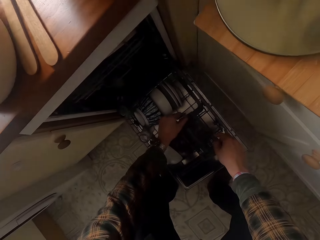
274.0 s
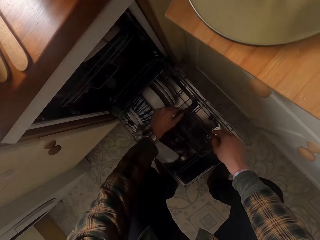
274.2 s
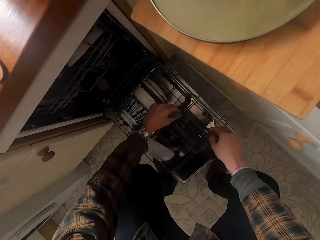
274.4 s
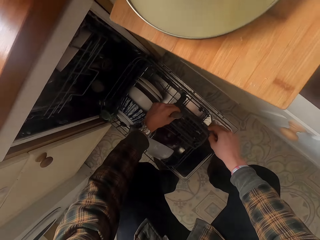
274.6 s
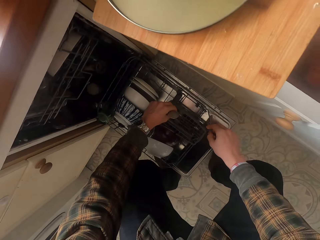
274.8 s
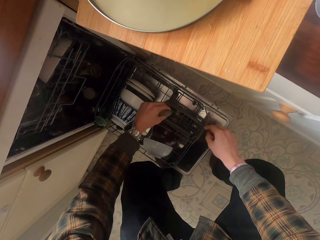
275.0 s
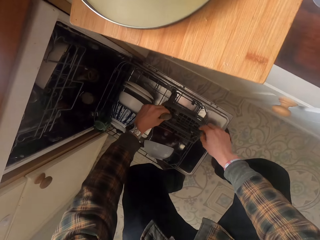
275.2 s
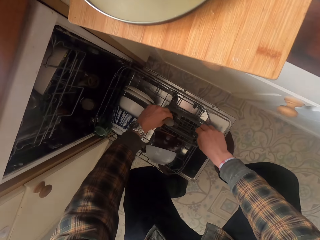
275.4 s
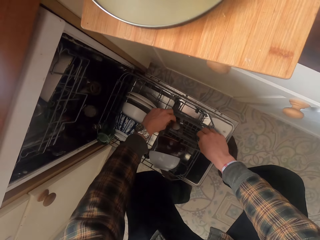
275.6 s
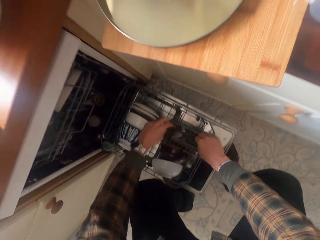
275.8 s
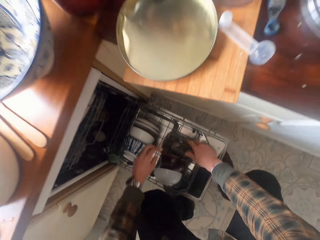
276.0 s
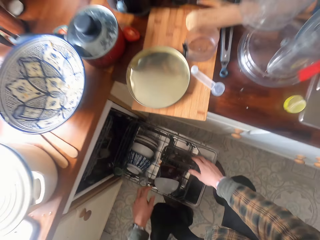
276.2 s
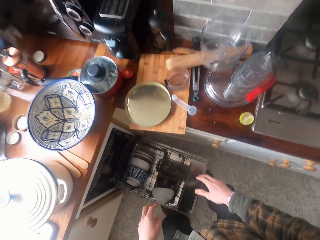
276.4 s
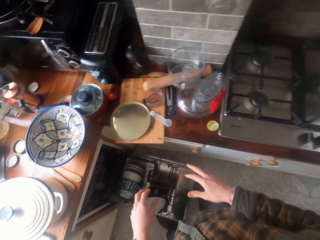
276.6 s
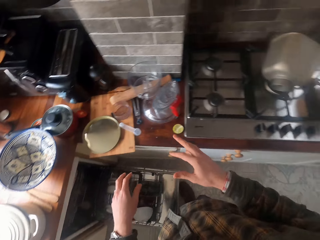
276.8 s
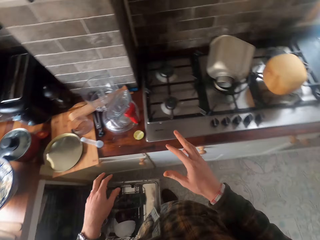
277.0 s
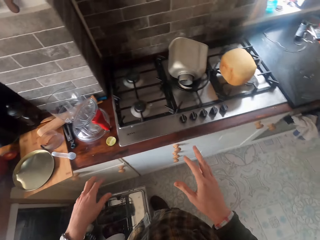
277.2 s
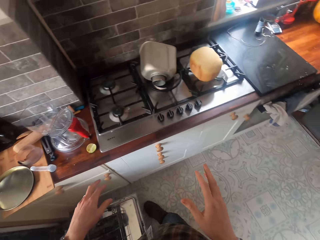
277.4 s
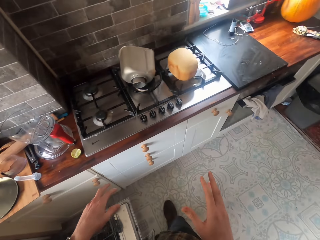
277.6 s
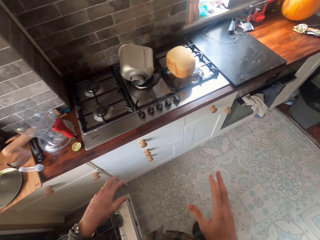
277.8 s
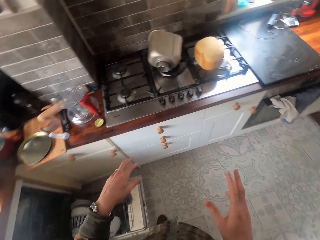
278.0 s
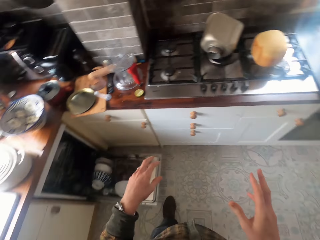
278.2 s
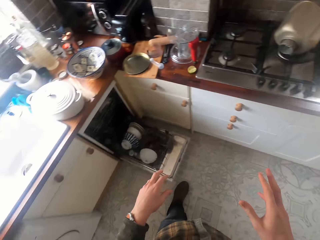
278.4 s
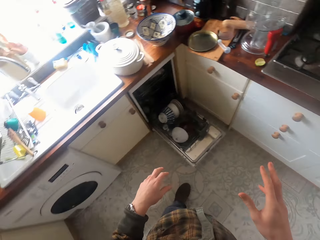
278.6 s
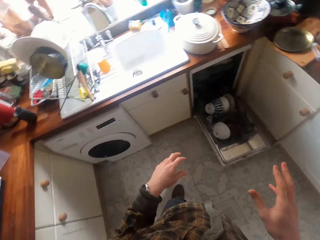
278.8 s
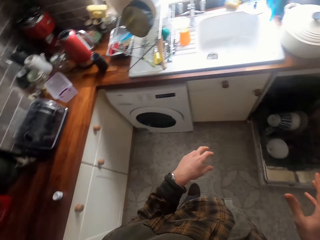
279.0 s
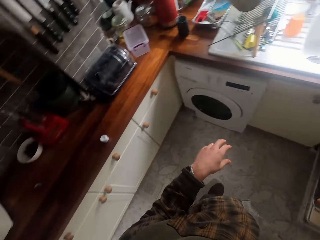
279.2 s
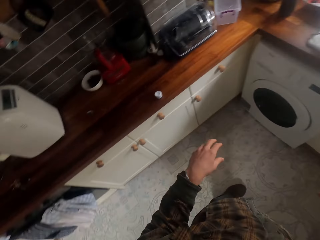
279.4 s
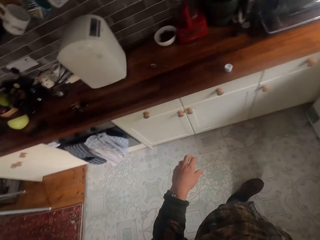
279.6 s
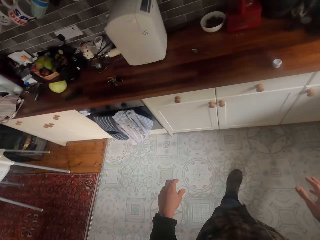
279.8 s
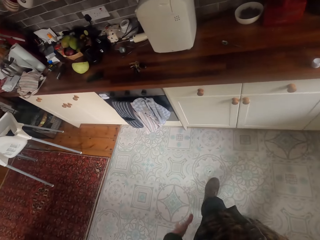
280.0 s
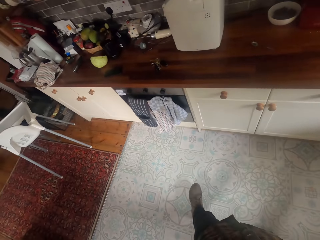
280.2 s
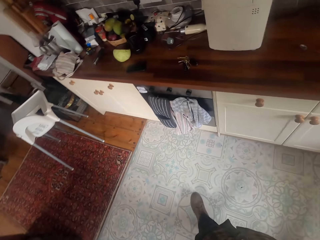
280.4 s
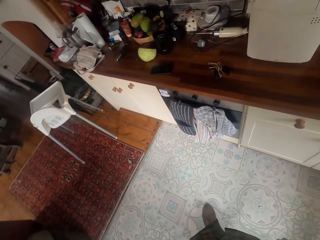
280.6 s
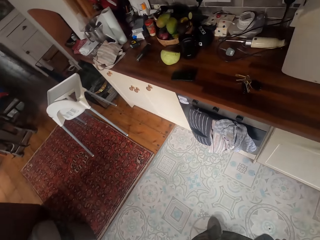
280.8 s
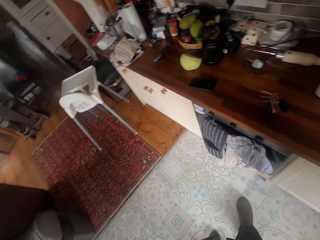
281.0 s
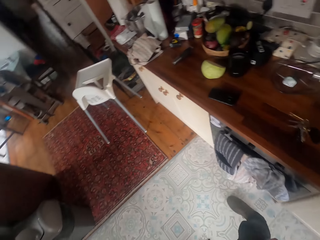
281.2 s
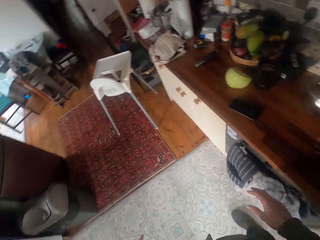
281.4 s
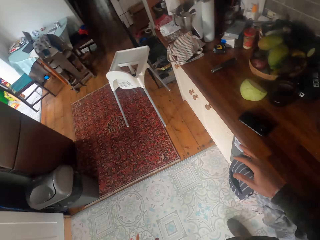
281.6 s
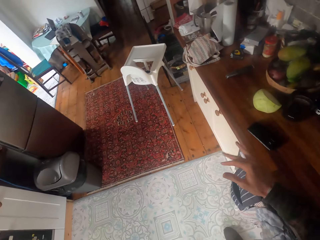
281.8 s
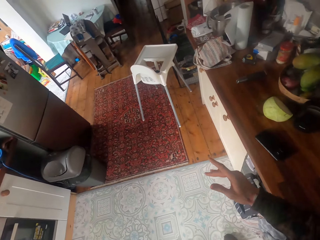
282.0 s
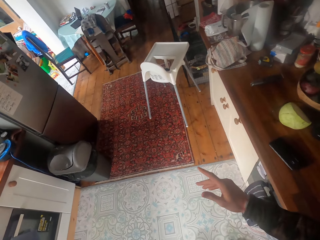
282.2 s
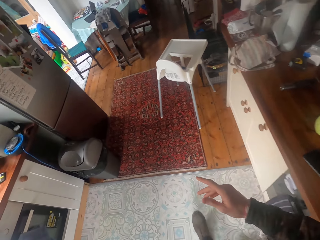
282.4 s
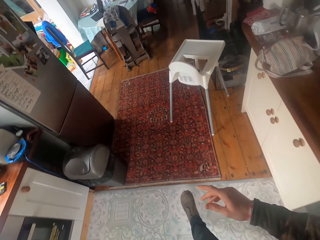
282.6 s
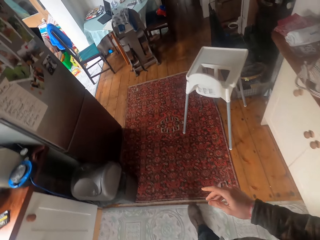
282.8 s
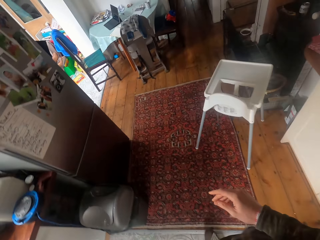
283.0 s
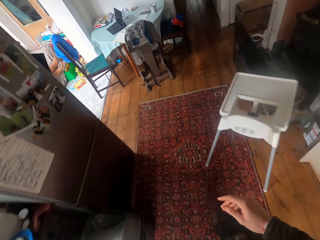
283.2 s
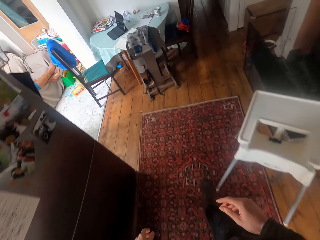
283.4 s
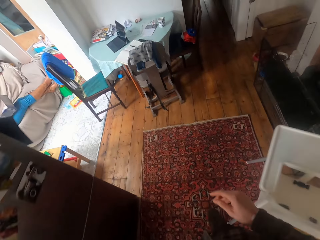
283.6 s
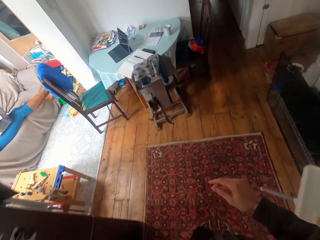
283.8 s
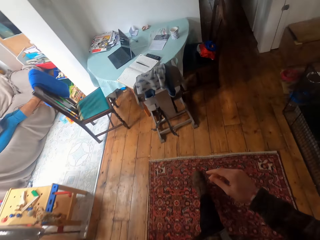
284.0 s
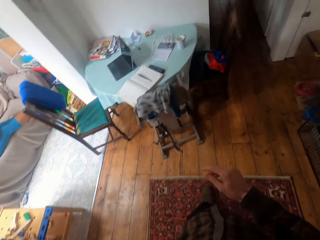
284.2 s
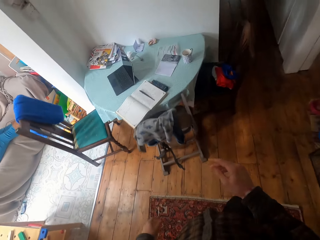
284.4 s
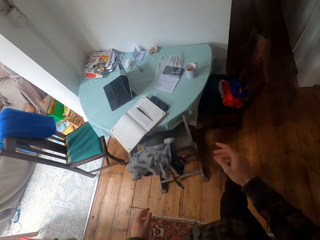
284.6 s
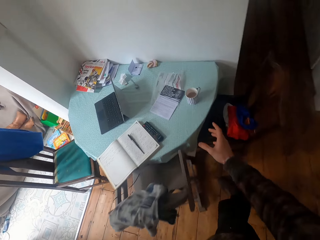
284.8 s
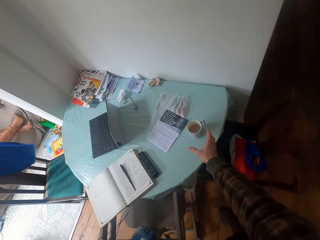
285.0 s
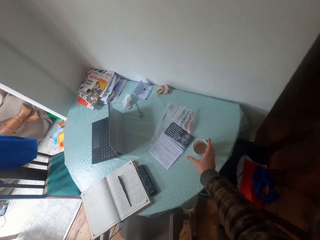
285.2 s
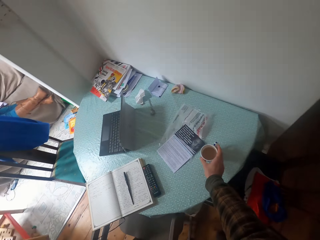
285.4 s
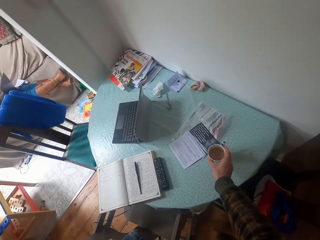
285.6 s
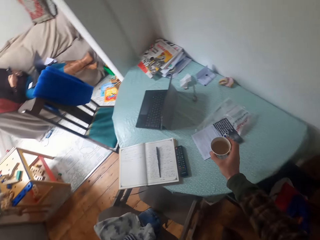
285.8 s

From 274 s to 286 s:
The camera wearer puts the spoons in the dishwasher. They look around. They walk across the house. A person sits across the house. The camera wearer picks up a cup from the table.

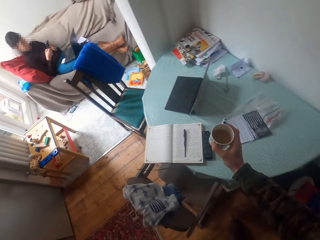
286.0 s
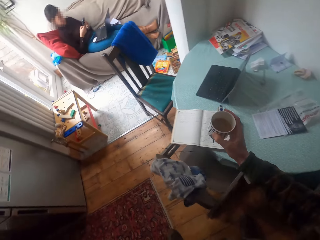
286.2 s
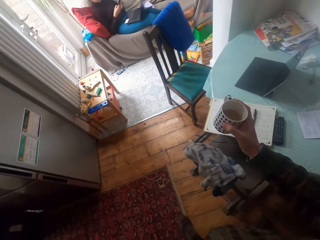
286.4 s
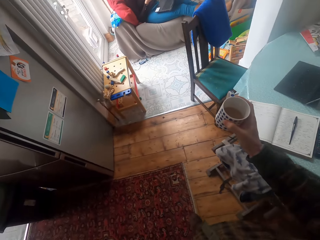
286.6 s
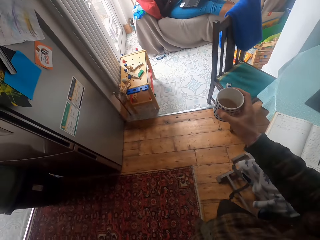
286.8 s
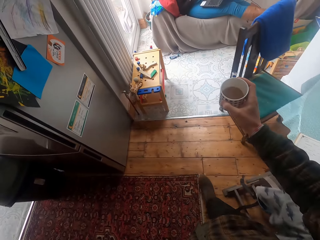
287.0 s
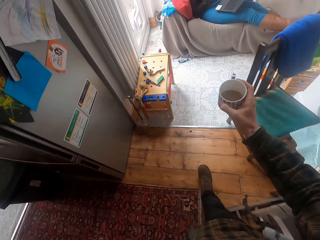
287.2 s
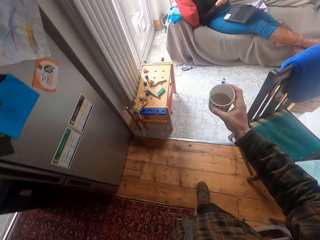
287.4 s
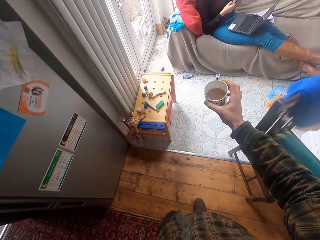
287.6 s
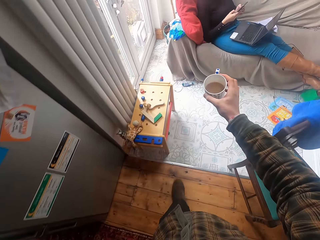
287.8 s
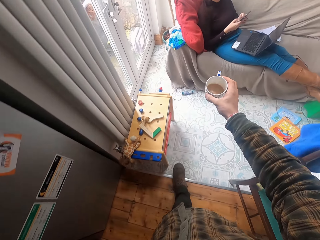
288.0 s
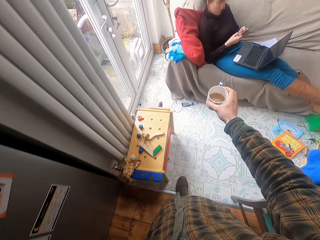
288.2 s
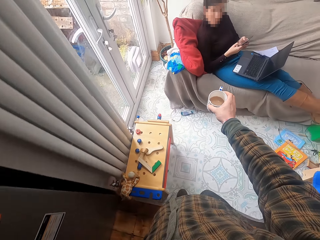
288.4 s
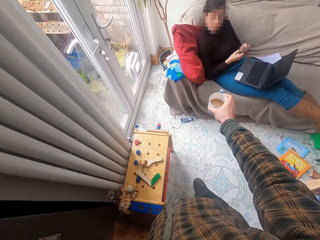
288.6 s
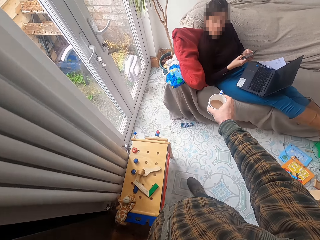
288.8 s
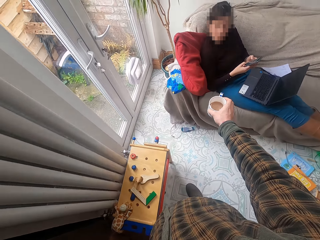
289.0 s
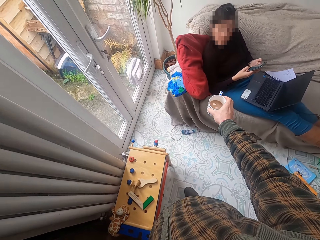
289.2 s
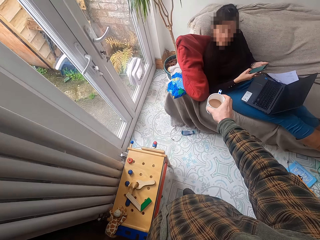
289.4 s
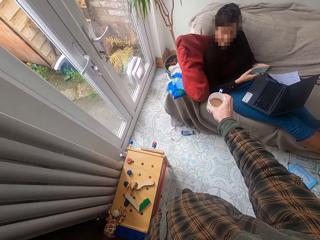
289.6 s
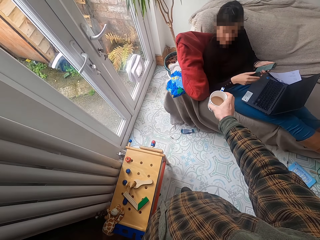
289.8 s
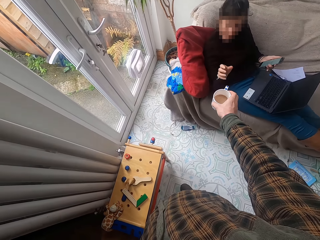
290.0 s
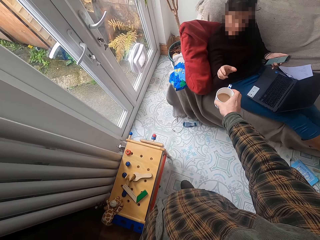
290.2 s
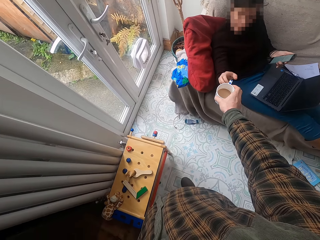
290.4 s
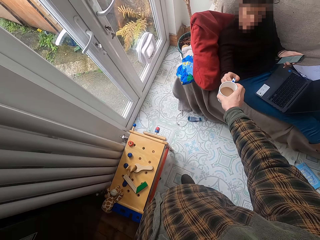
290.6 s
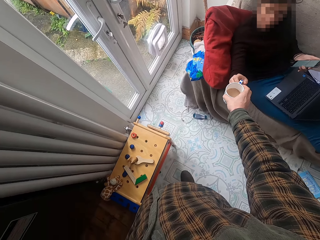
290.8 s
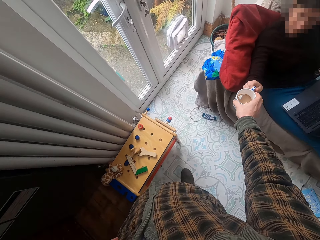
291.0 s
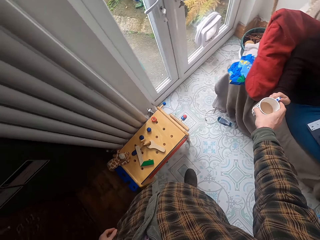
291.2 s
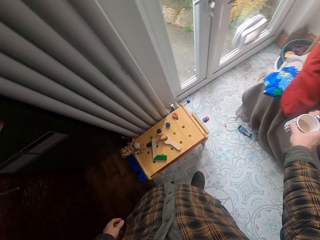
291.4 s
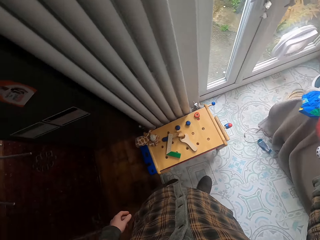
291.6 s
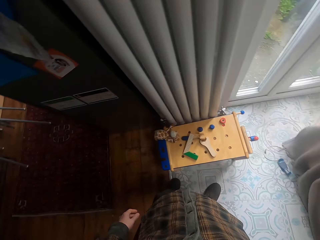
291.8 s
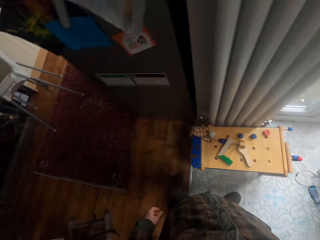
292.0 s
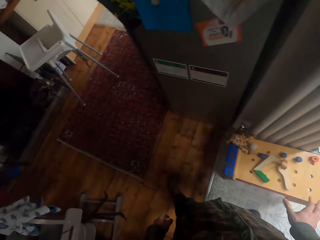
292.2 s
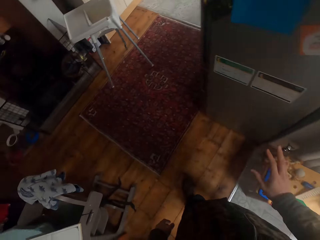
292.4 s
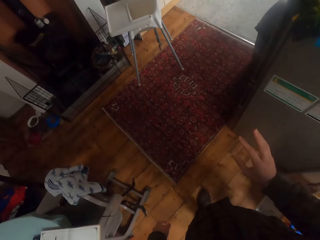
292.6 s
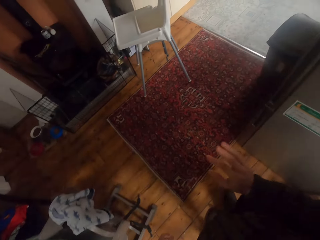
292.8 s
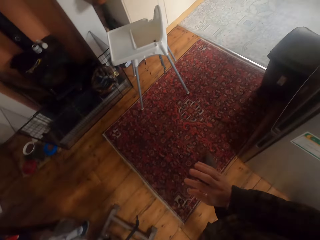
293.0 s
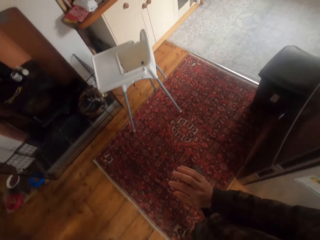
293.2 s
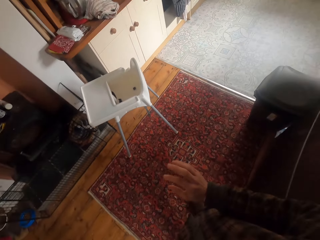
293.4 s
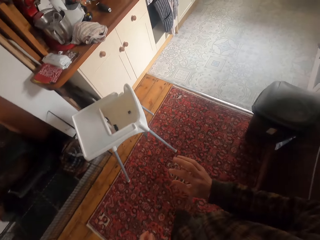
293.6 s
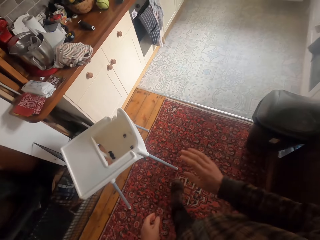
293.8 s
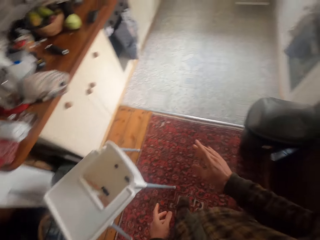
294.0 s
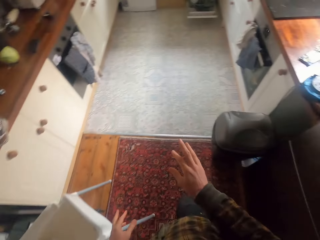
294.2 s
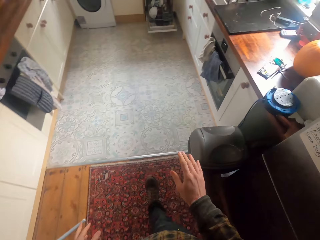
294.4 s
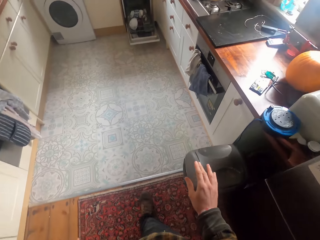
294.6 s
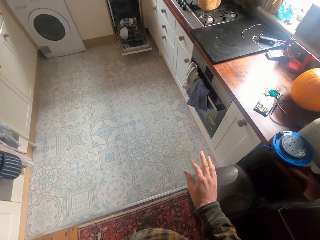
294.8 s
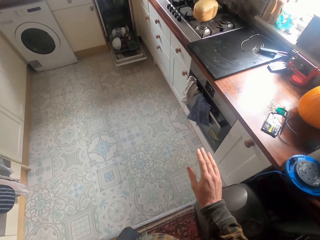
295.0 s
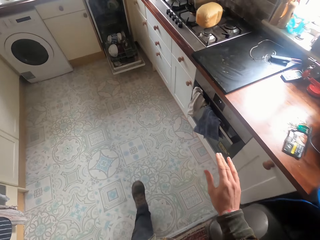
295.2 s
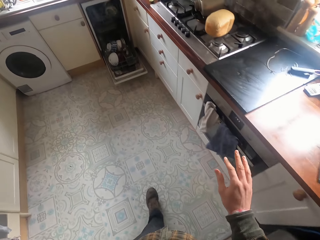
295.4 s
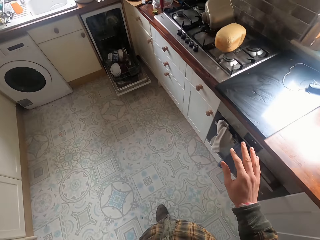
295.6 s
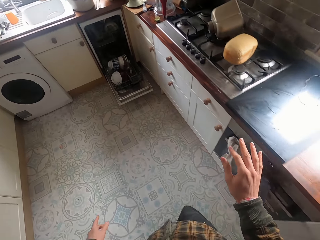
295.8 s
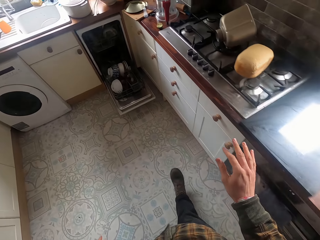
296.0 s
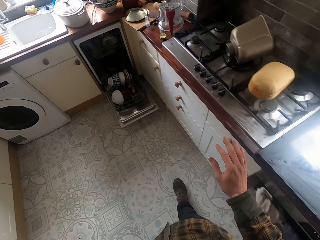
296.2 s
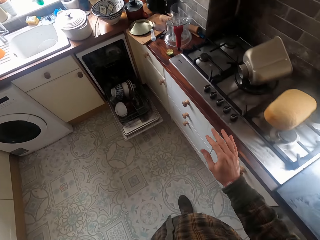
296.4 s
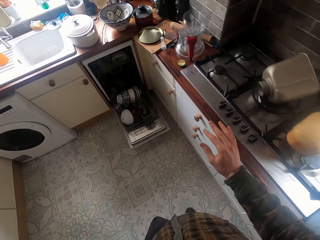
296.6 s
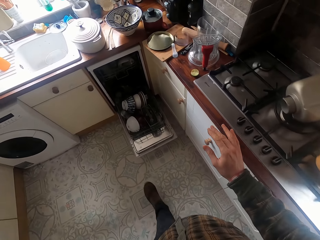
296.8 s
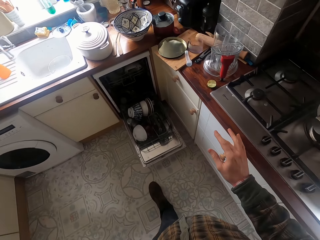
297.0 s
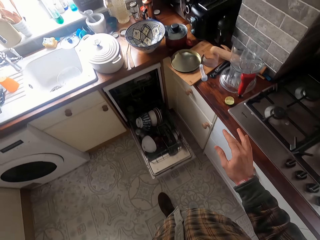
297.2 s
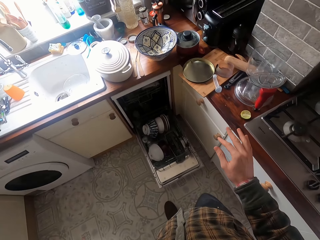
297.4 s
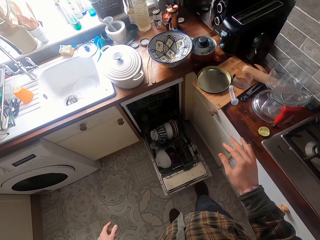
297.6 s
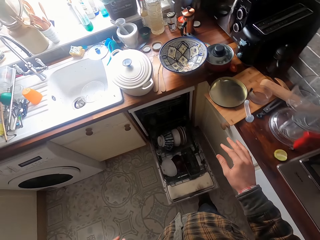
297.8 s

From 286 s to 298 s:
A person sits across the room. The camera wearer walks across the house. They give the person a cup of tea. They walk across the house.
